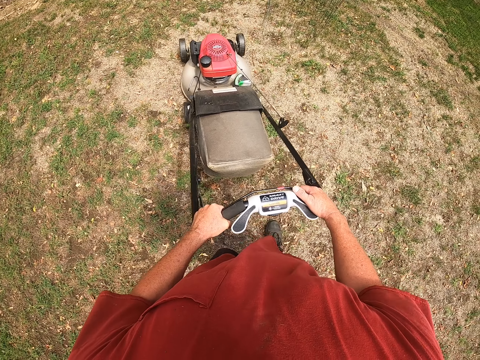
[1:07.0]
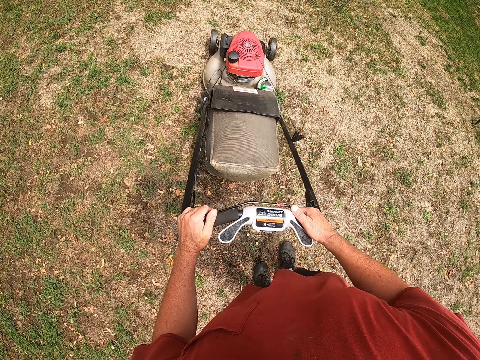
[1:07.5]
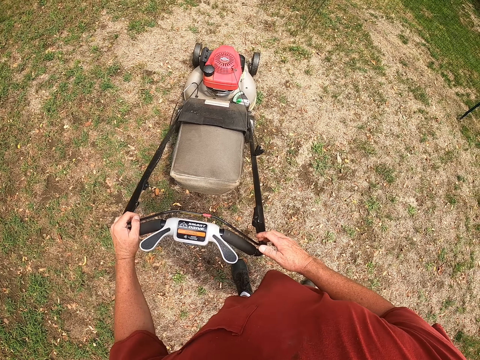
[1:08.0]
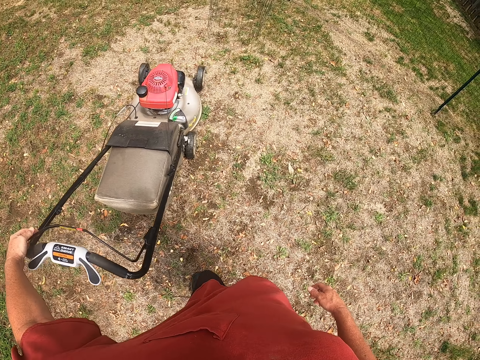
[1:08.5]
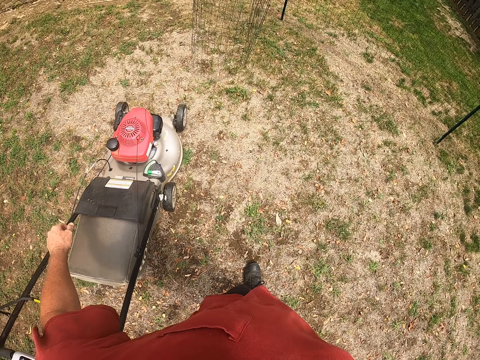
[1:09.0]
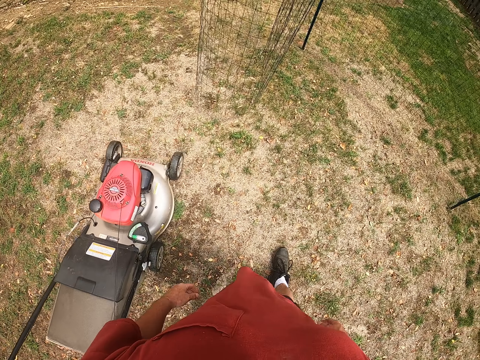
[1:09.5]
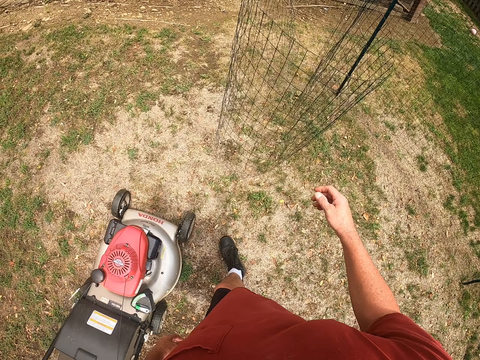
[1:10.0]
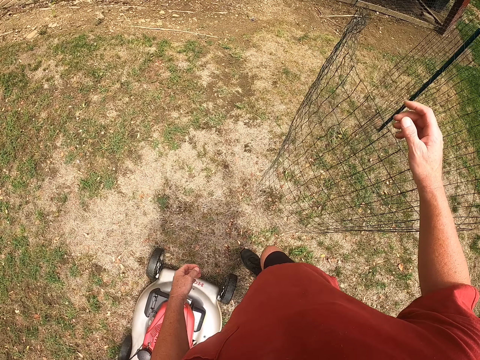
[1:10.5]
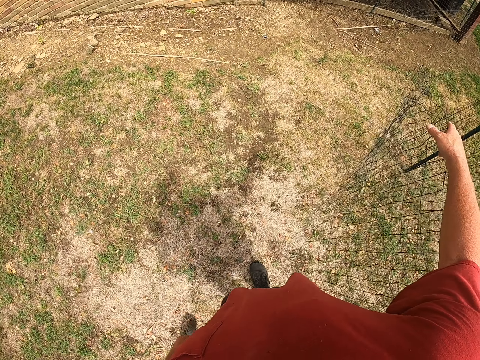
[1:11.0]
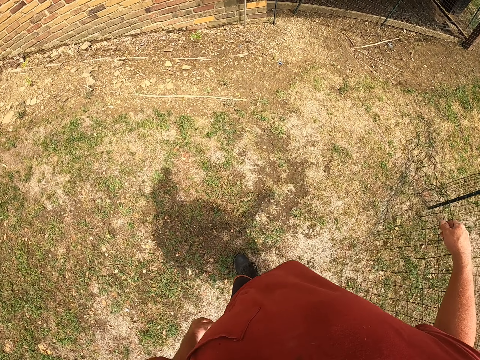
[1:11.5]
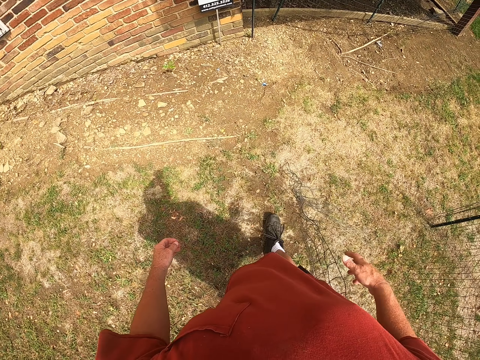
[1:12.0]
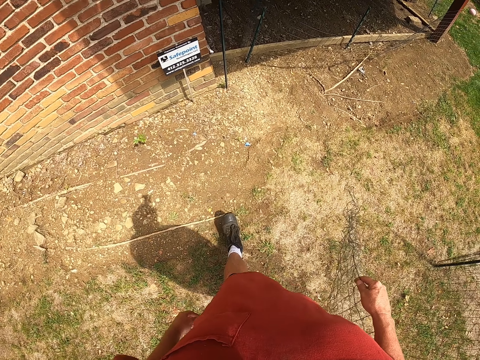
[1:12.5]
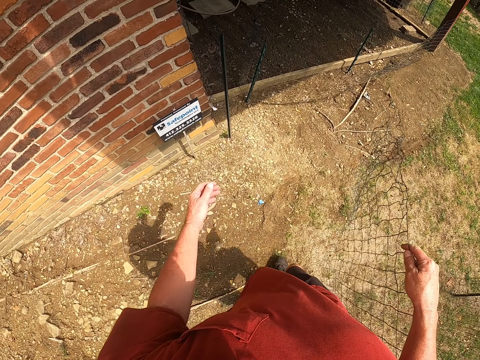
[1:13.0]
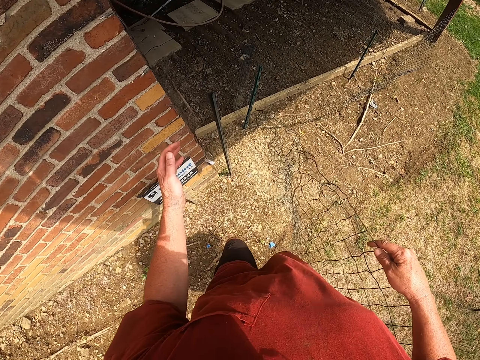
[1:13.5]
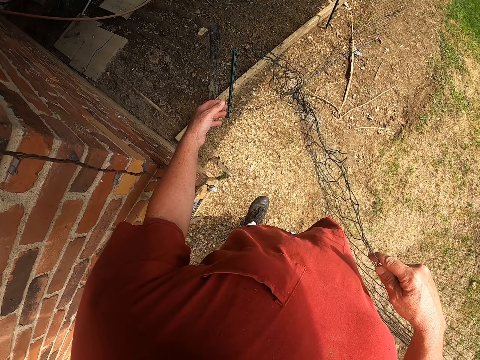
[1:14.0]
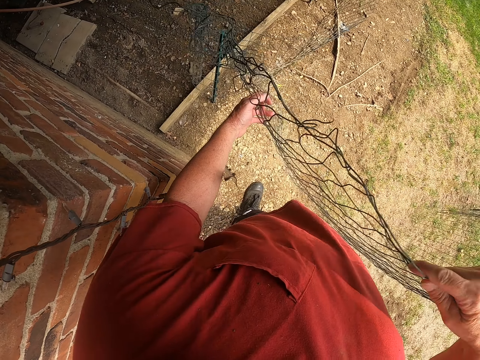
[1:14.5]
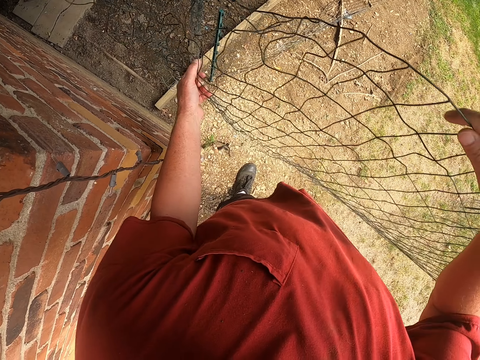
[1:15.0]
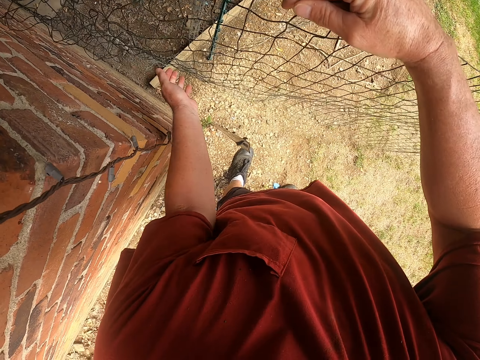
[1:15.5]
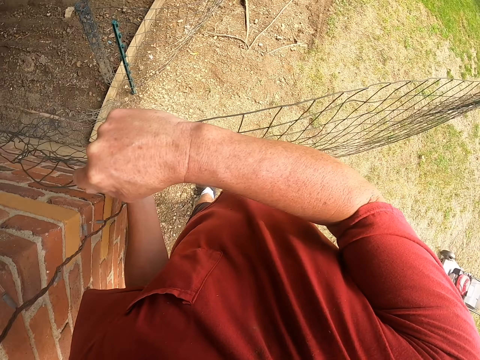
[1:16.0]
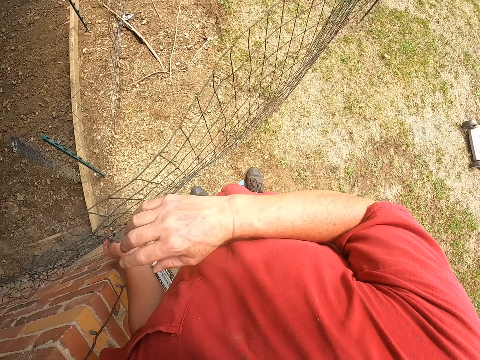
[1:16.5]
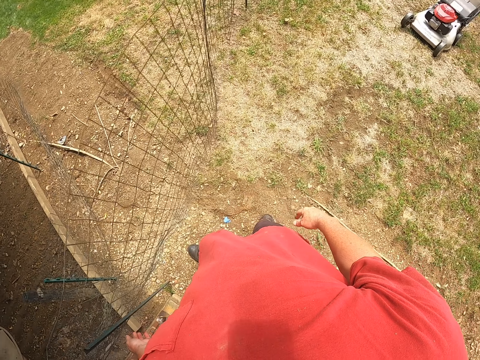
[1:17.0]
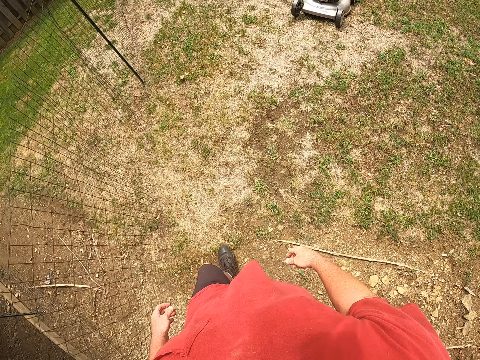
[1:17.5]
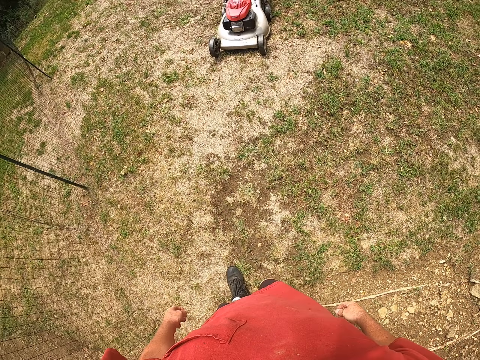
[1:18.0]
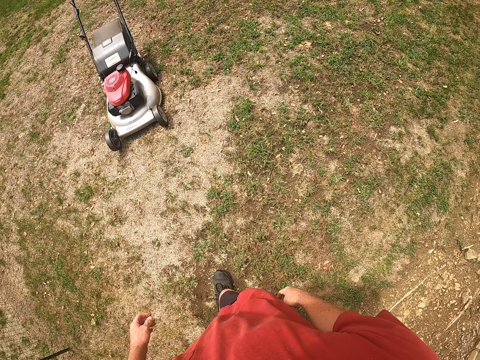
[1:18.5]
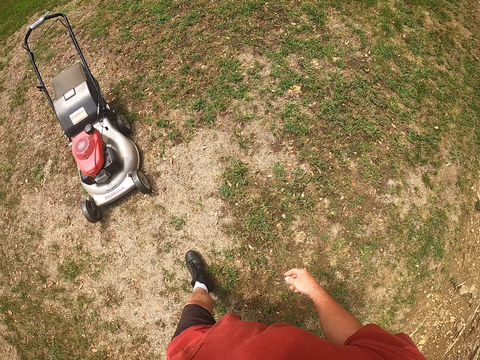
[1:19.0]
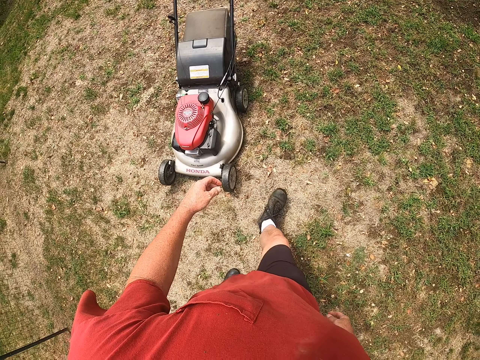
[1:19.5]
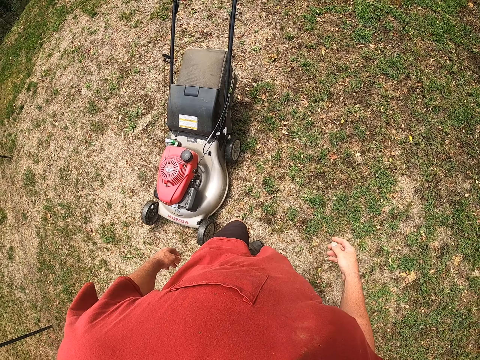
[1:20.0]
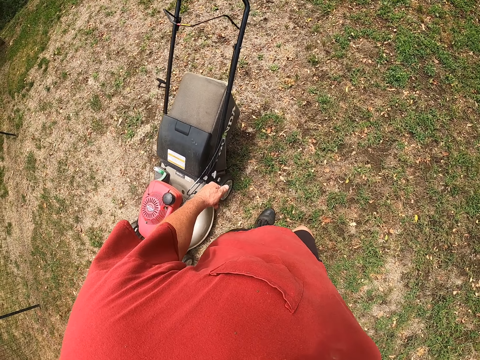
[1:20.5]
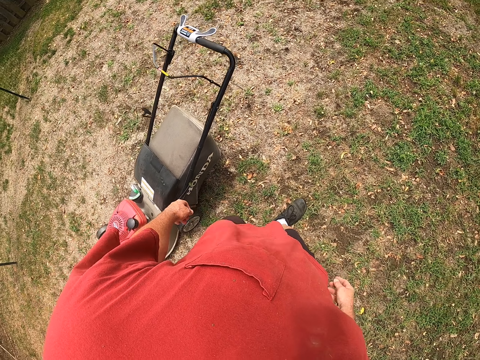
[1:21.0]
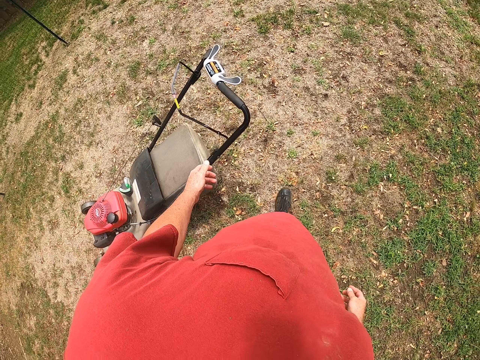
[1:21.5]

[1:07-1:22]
The camera wearer stops cutting the grass with the lawnmower. They walk around the compound and walk towards the wire mesh. They return the fence. They grab the wire mesh with the right hand and put aside the wire mesh with both hands. They walk around the compound and walk towards the lawnmower.

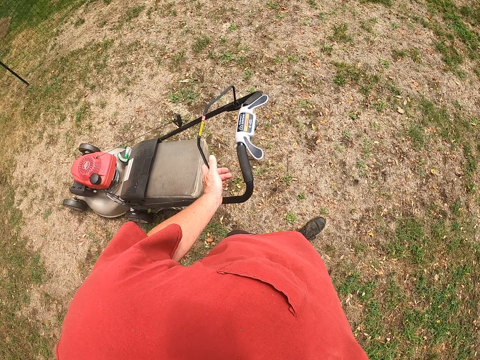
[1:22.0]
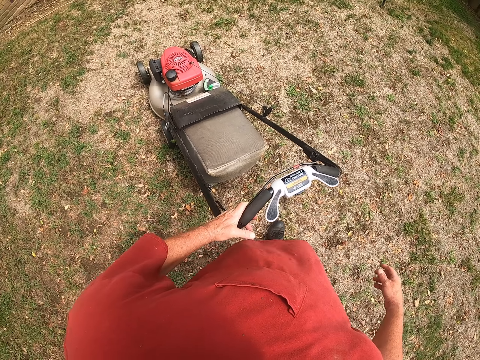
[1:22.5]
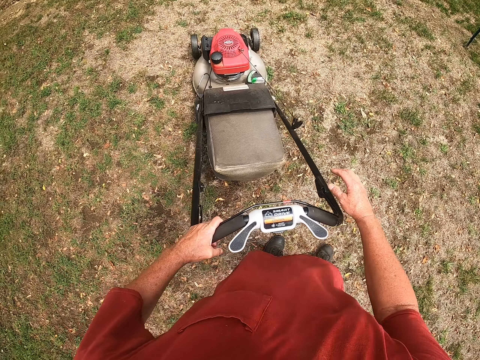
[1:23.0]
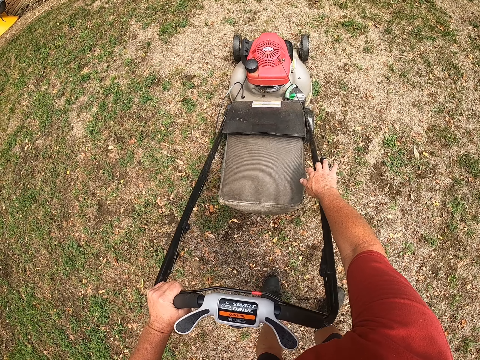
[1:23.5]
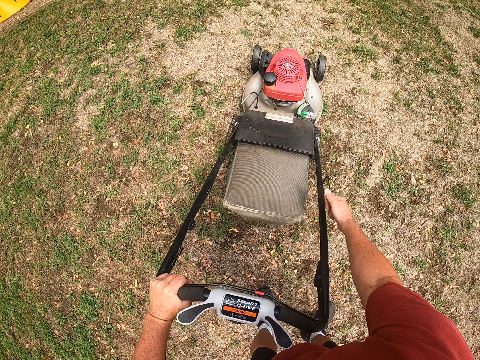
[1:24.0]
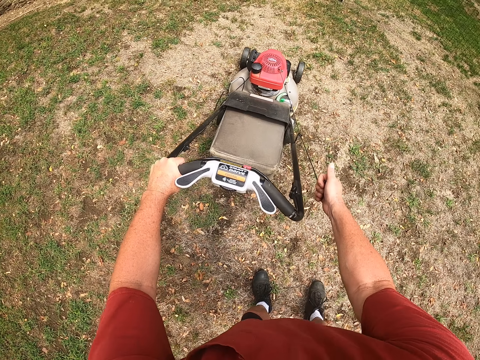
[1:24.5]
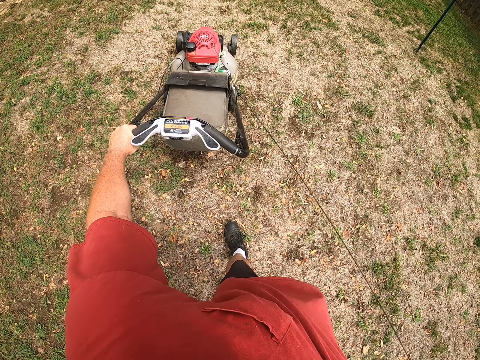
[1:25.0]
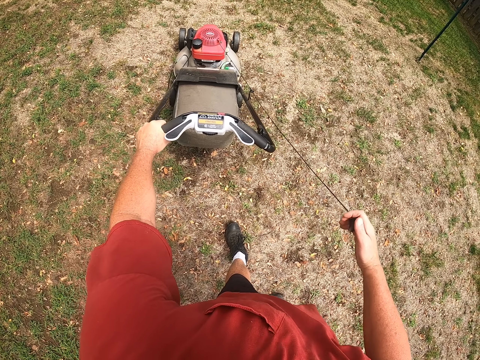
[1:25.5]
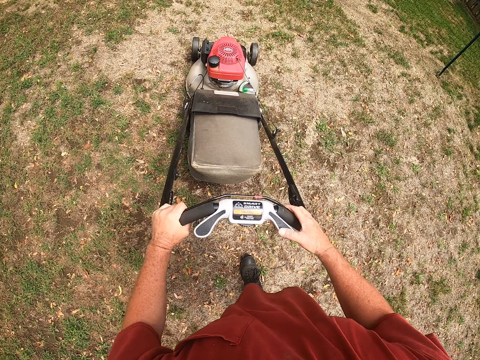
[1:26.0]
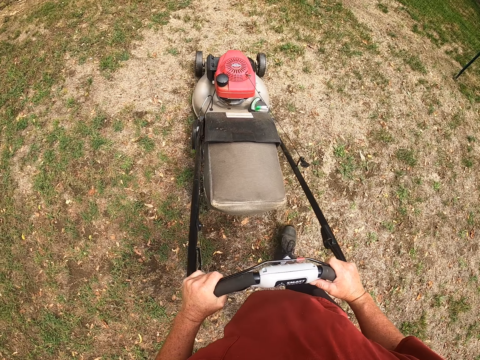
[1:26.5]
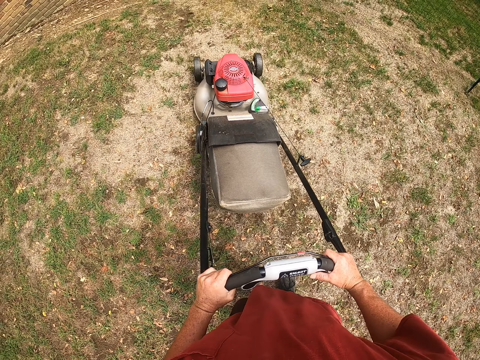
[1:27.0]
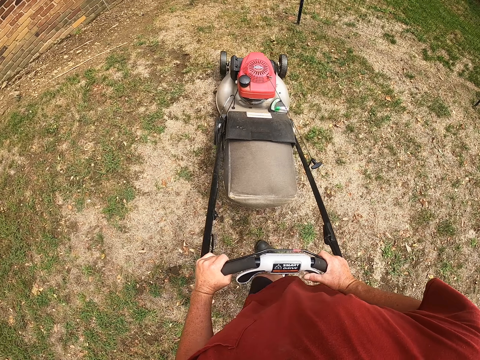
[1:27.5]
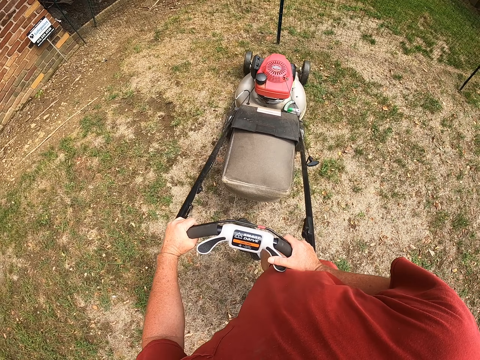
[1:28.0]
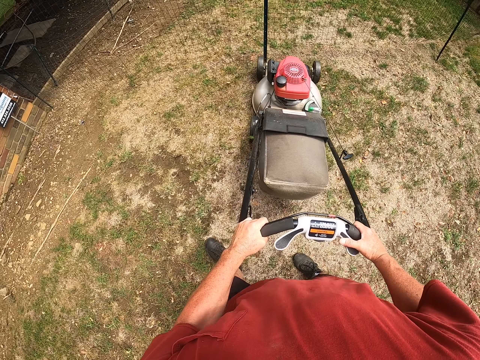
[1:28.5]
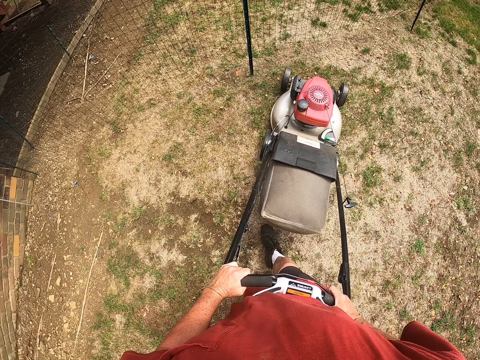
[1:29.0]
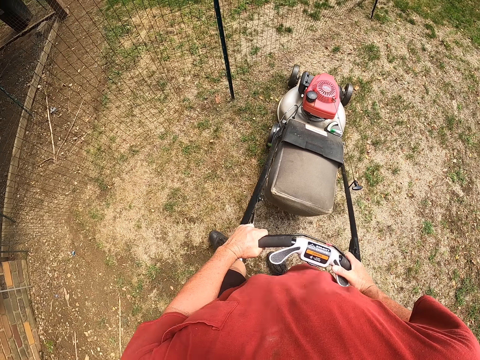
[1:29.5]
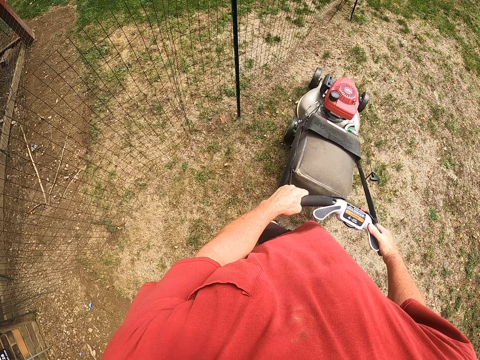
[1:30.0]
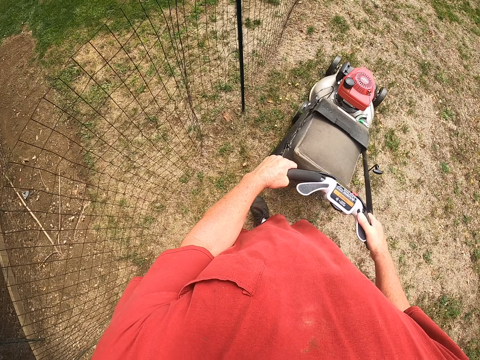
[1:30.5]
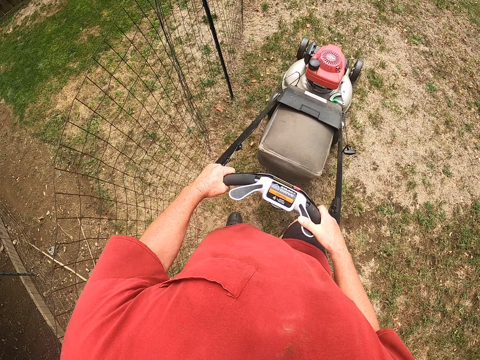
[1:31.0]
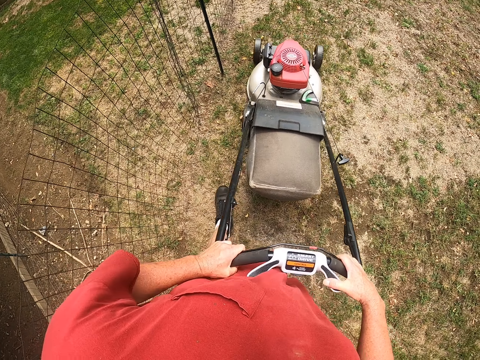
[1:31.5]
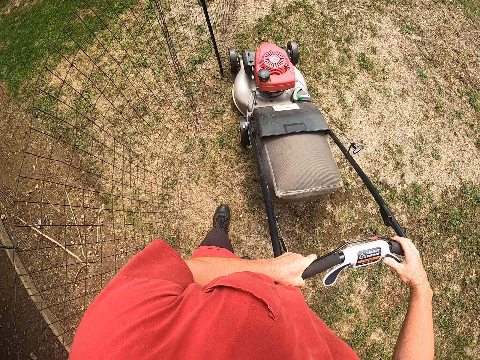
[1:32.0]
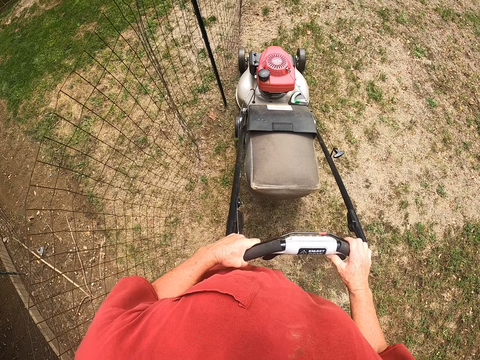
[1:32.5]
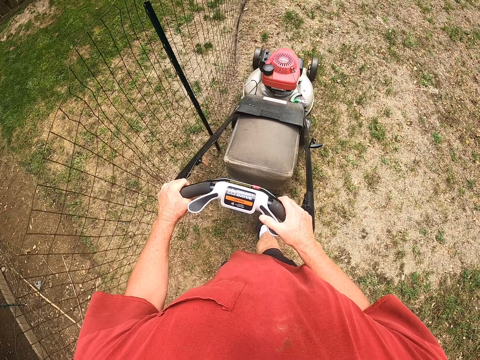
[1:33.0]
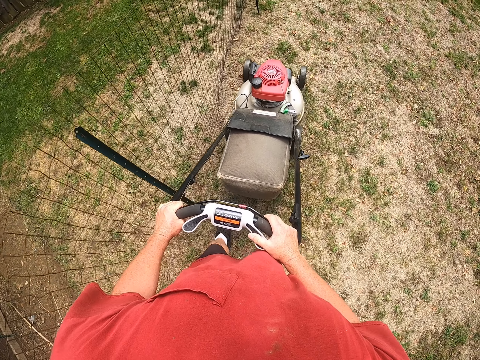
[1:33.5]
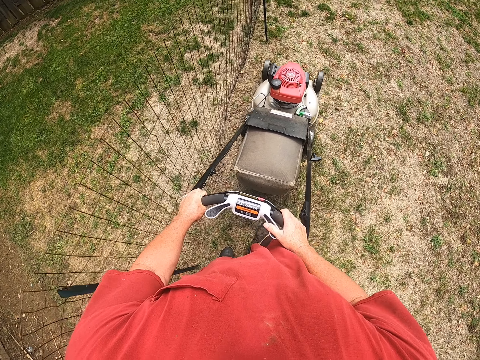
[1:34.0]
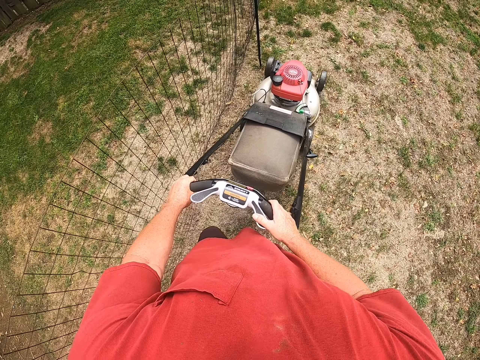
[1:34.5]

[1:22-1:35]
The camera wearer puts on the lawnmower. They pull the starter part of the lawnmower with the right hand. They cut the grass with the lawnmower. They pull the lawnmower.
